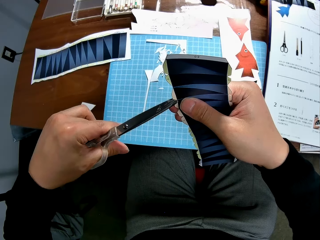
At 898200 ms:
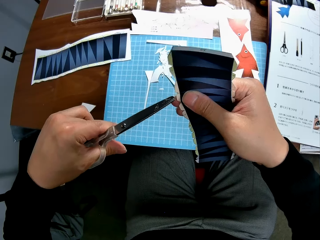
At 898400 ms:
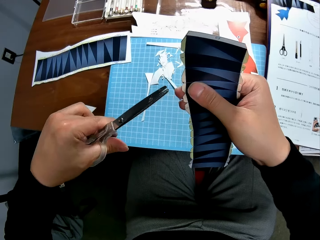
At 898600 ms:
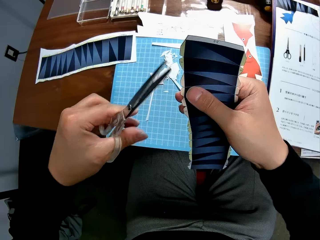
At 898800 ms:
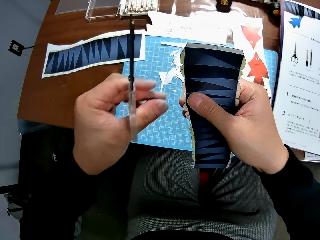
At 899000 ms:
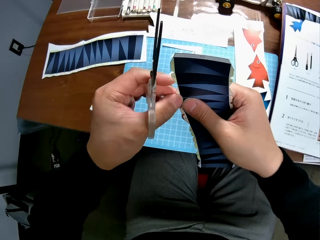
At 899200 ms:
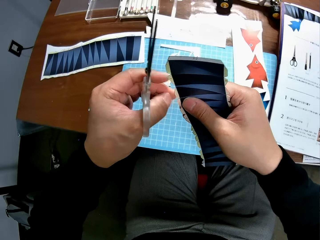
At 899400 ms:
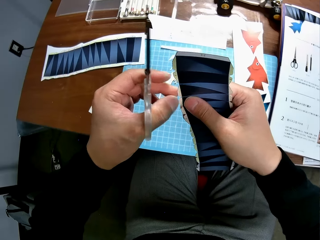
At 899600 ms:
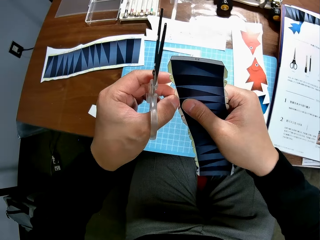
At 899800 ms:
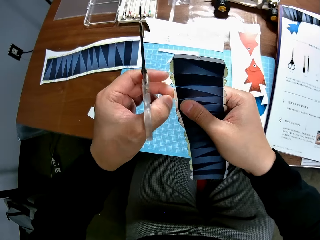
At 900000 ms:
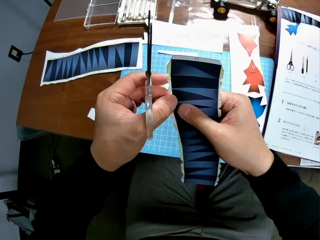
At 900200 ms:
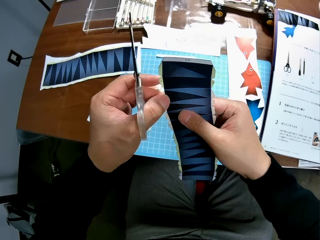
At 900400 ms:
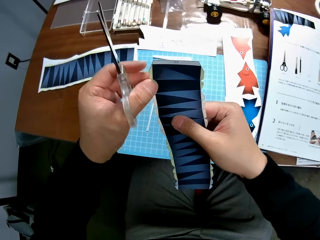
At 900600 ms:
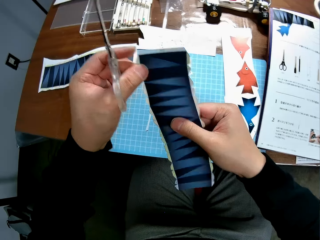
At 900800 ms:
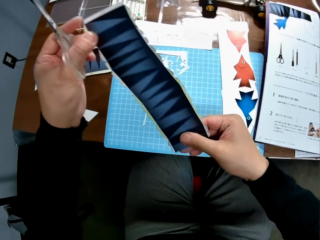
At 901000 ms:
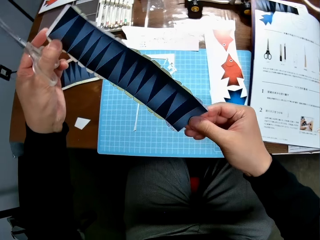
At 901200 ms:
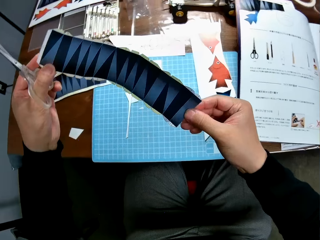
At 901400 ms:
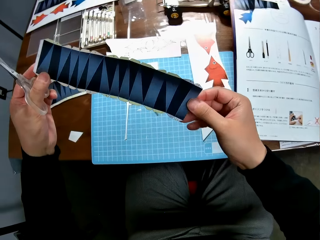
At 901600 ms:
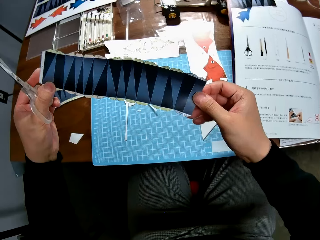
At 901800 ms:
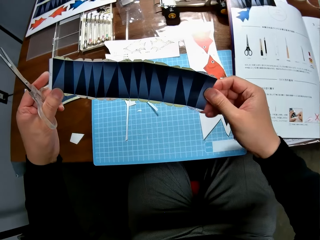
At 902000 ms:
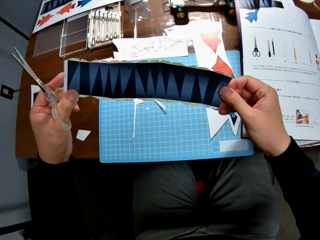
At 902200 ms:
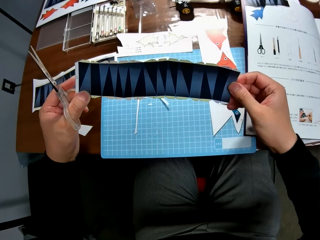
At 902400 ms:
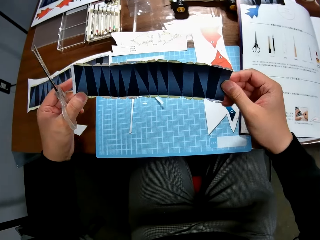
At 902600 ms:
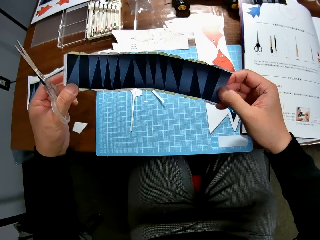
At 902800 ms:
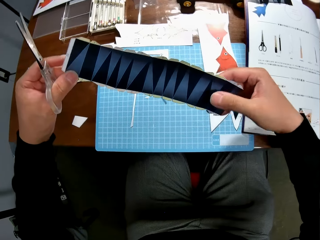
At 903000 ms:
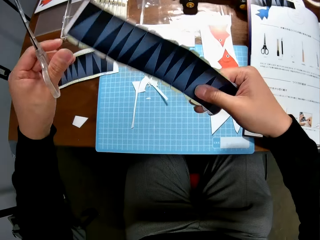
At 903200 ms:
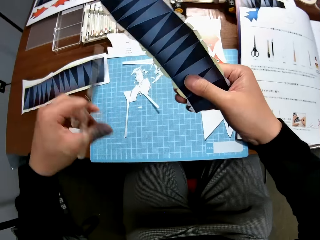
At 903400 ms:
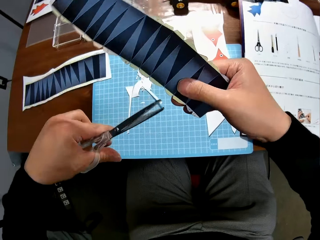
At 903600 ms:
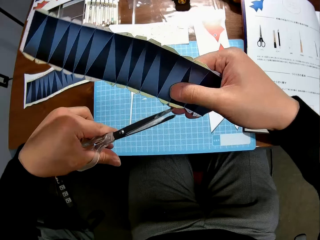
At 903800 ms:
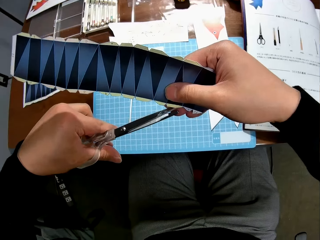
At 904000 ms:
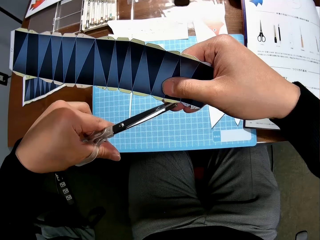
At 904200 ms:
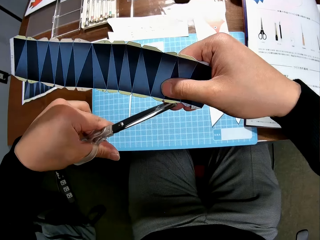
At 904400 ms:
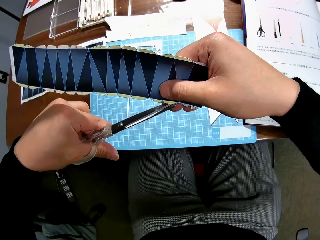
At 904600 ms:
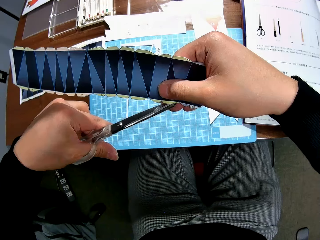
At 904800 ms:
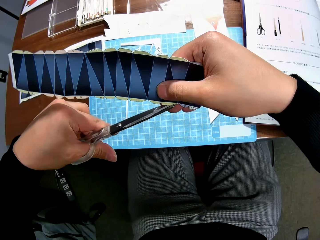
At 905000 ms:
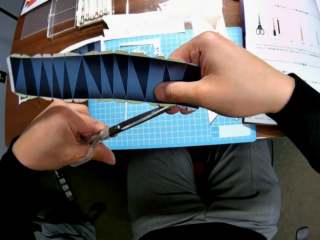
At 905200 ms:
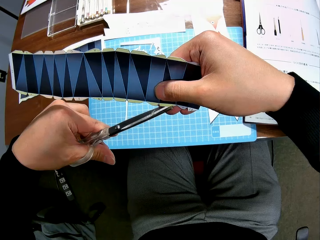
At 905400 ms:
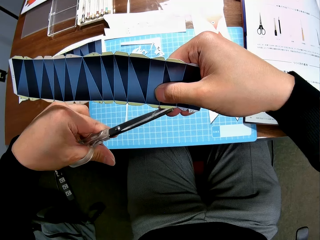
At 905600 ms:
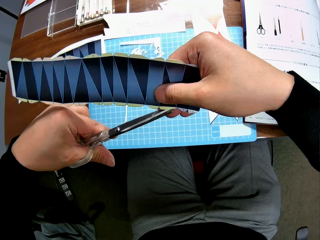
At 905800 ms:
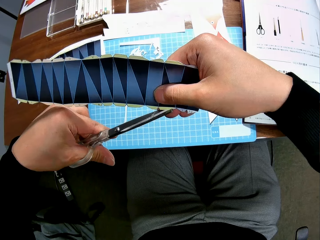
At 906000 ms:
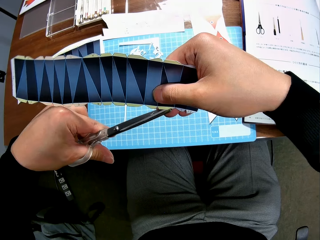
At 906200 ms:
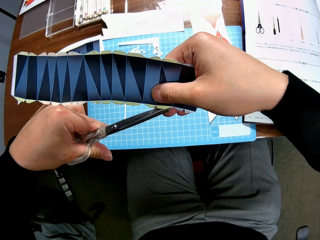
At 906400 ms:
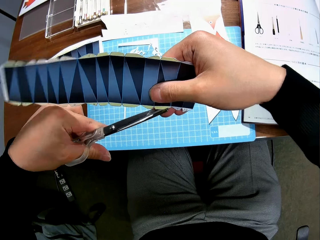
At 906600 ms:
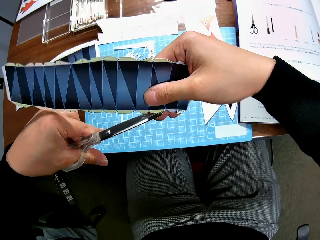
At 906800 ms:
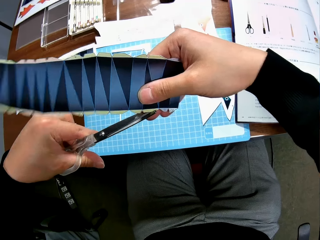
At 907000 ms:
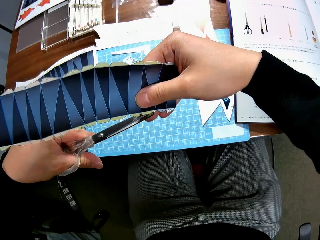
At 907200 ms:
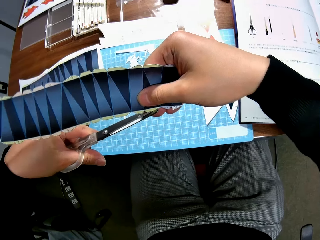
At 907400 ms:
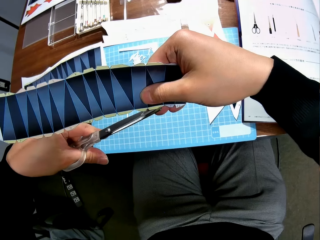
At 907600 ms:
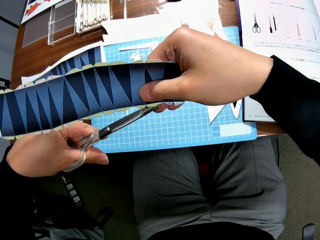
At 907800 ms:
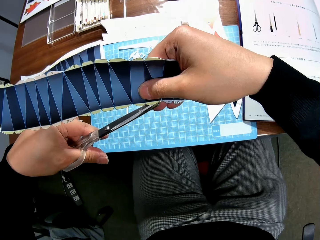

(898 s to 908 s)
The camera wearer examines the paper stock in his hands. He adjusts the paper. He continues to craft the paper stock with the scissors. He cuts the paper.

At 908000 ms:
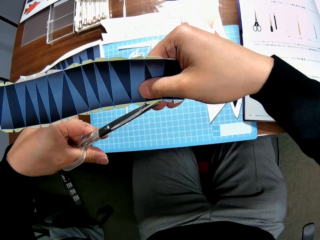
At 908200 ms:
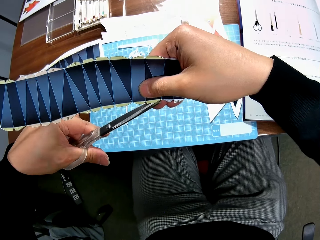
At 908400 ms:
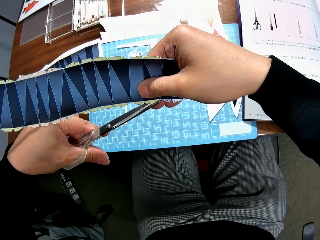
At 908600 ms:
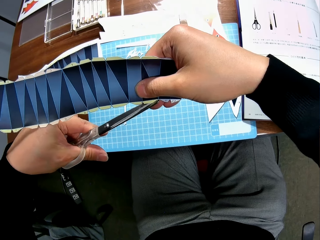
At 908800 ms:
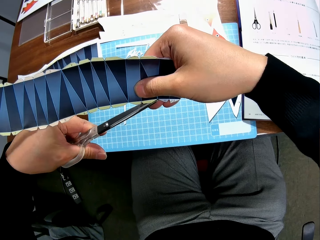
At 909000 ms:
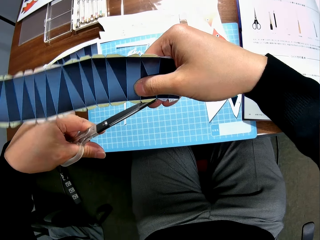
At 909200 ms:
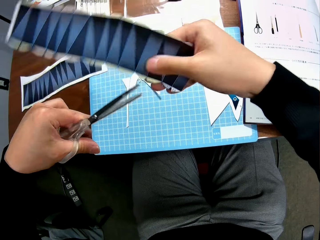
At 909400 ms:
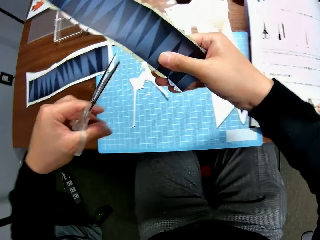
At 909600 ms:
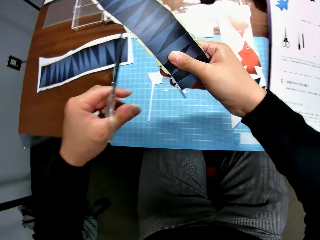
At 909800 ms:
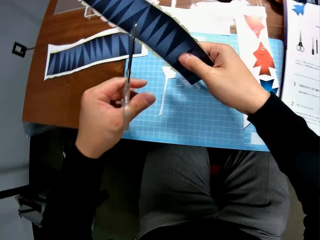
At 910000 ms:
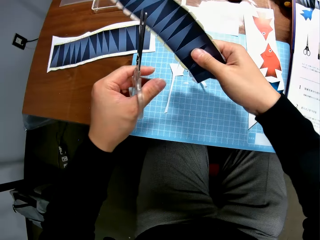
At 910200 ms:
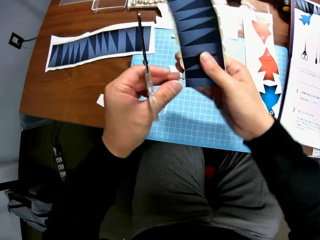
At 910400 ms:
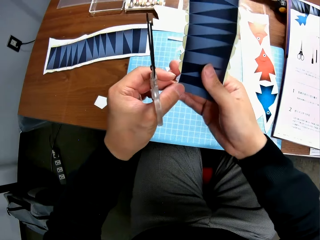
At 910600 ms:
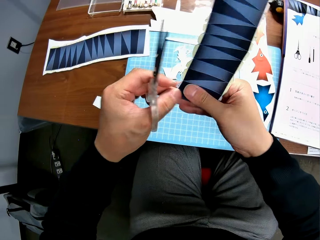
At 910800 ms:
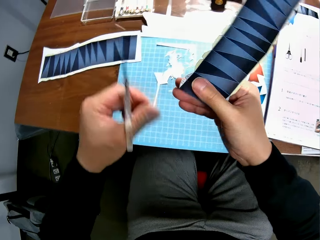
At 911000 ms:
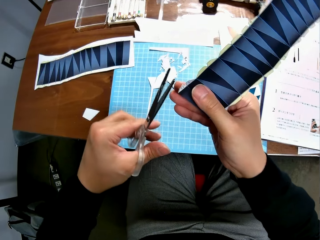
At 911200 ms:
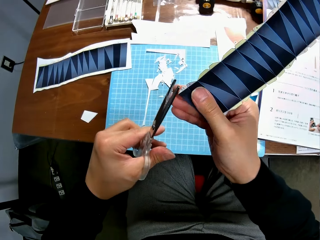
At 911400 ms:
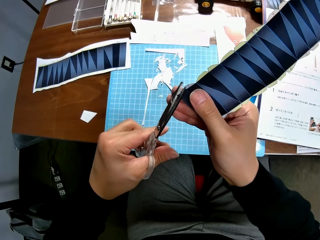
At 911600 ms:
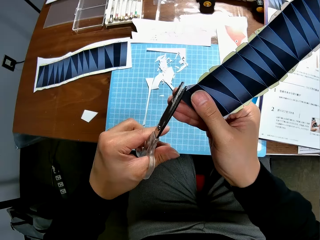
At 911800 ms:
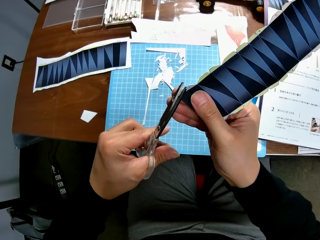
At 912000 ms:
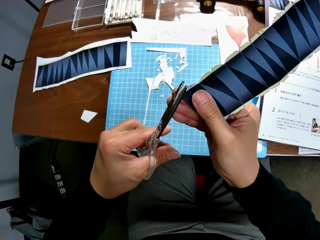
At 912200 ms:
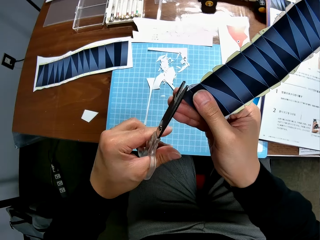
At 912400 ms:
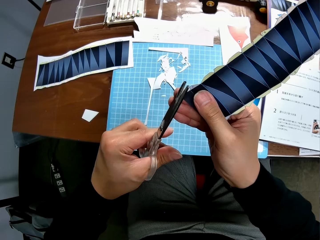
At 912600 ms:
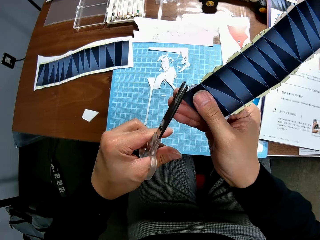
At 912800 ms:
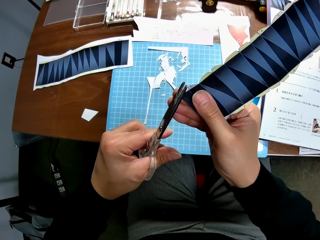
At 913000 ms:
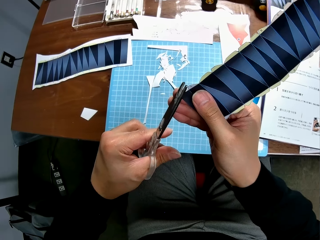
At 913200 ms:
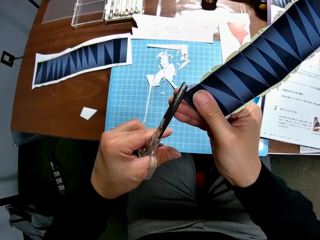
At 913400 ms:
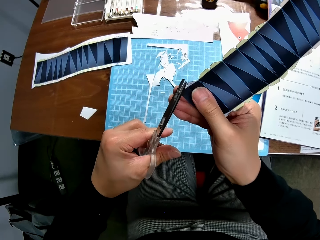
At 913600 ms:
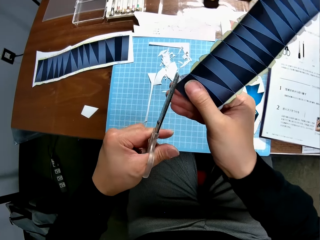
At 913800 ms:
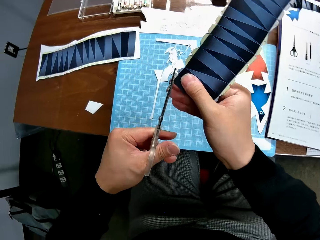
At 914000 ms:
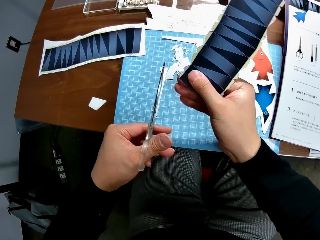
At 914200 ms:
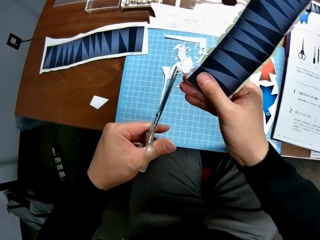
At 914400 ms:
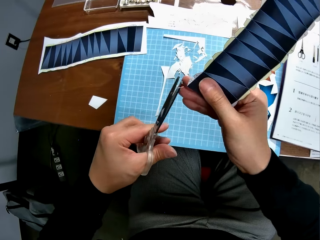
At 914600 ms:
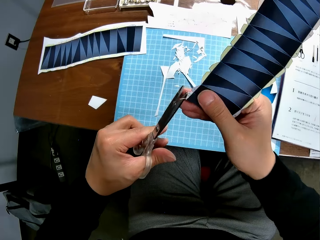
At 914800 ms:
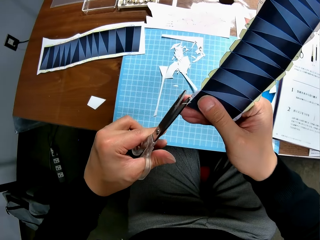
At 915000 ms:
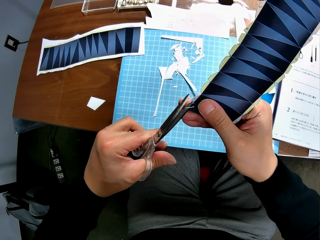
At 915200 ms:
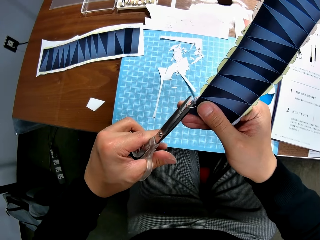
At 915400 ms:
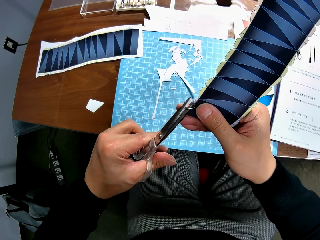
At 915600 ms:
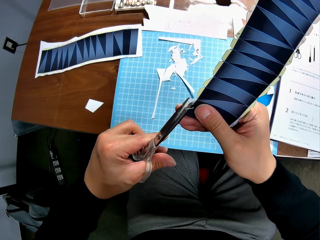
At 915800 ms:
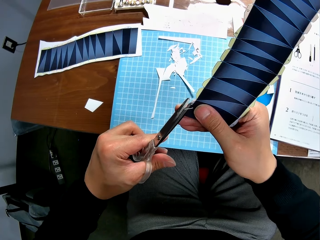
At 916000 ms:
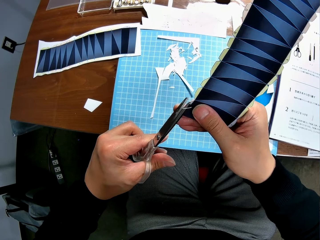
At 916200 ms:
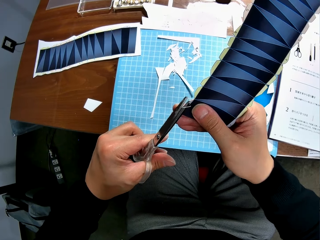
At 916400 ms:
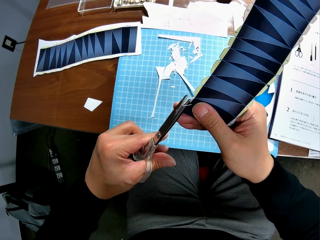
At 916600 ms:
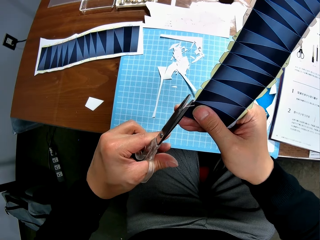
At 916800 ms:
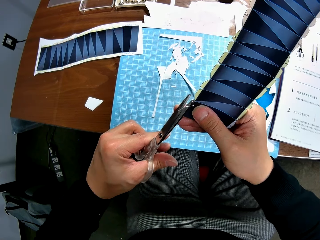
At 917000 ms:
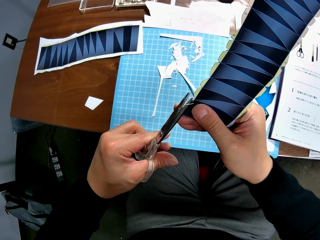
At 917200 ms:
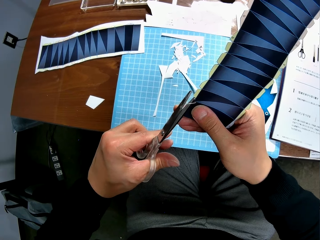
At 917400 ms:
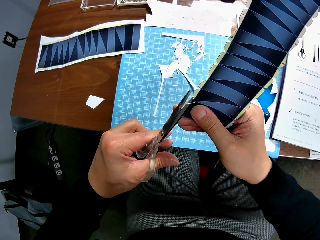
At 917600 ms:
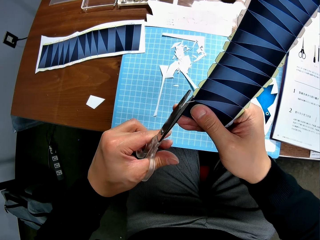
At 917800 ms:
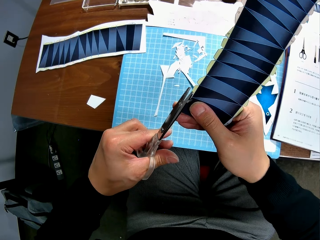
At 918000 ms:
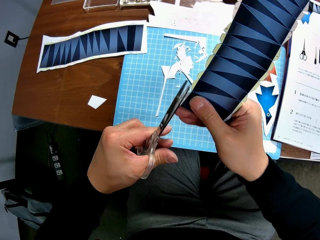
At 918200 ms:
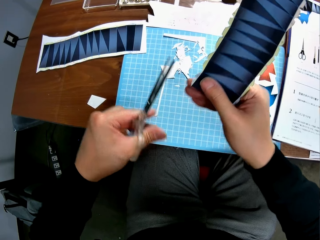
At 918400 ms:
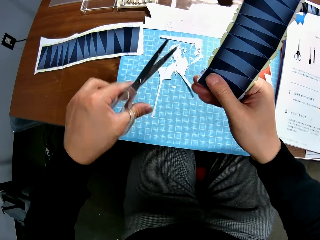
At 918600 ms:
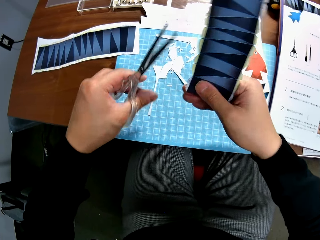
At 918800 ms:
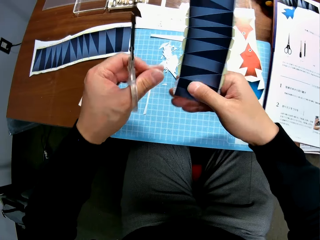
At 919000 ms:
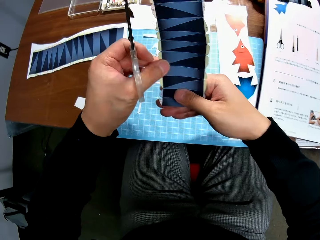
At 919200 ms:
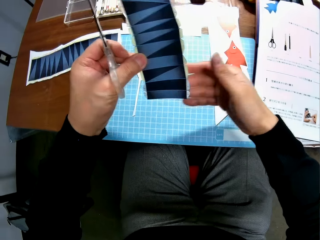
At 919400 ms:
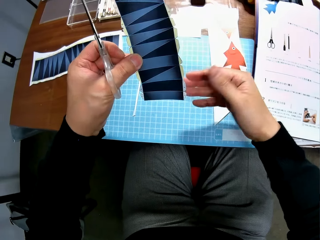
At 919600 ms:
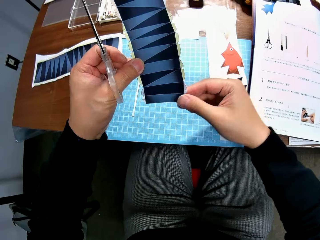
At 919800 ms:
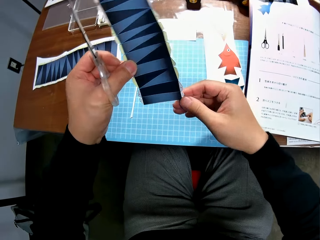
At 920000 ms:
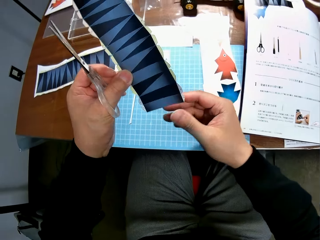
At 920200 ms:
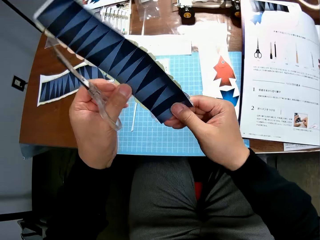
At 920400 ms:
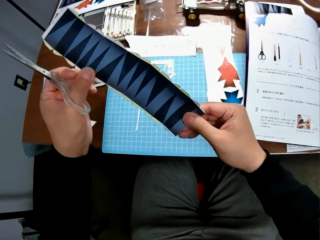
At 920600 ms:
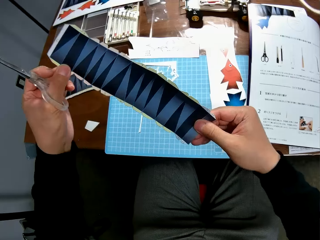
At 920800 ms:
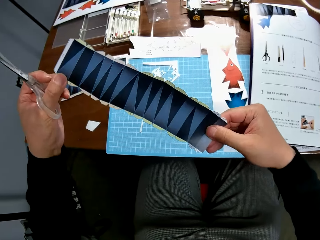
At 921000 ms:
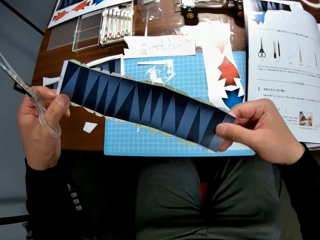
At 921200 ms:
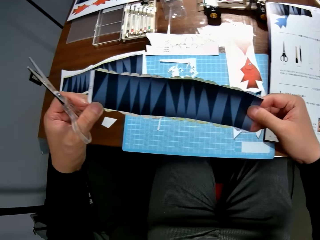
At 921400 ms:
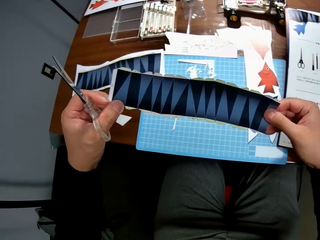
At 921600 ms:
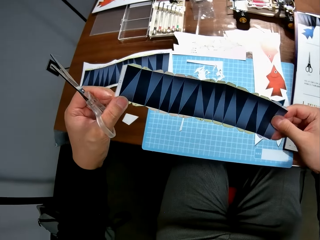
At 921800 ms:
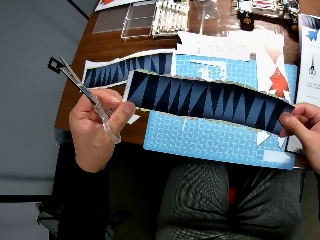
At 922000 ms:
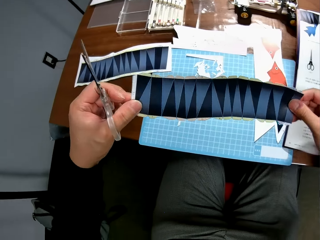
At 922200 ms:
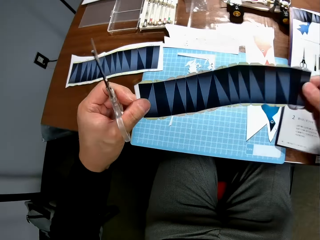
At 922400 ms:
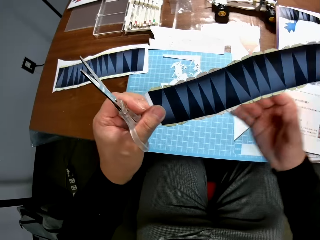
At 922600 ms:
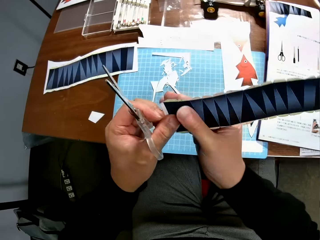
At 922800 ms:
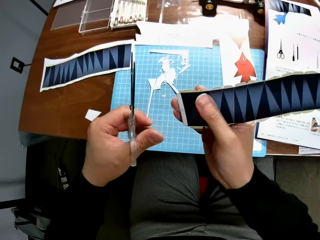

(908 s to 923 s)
The camera wearer drops a cut piece of paper on the cutting mat on a table. He adjusts the paper and cuts the paper. He drops a cut piece of paper on the cutting mat on the table. He cuts the paper. He drops a cut piece of paper on the cutting mat on the table. He examines the paper stock in his hands. He adjusts the paper.
